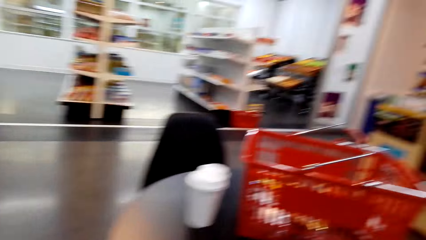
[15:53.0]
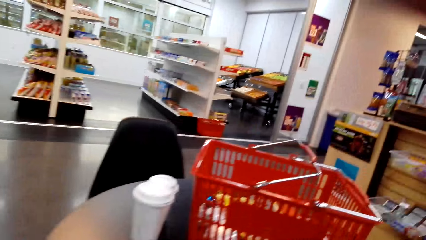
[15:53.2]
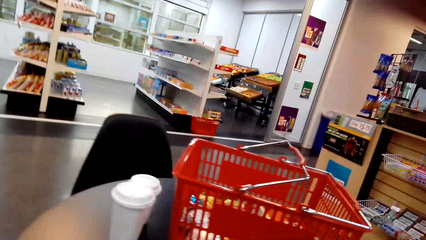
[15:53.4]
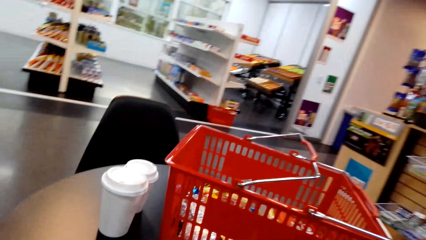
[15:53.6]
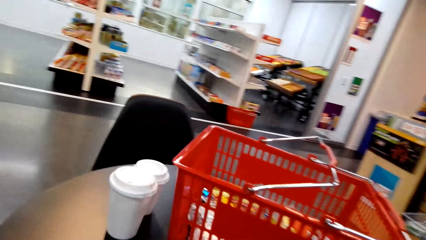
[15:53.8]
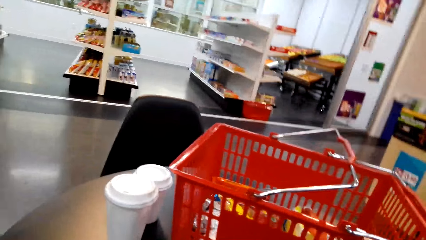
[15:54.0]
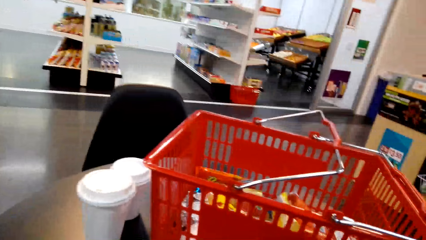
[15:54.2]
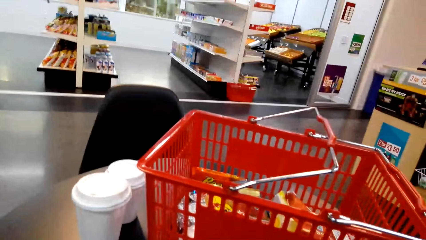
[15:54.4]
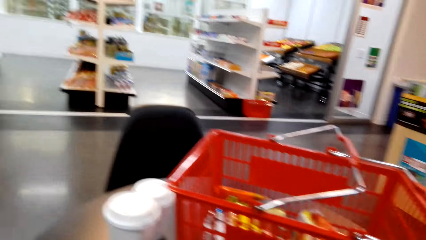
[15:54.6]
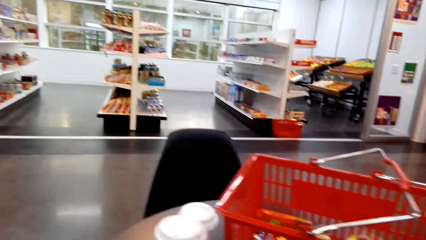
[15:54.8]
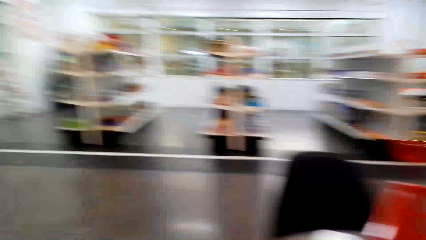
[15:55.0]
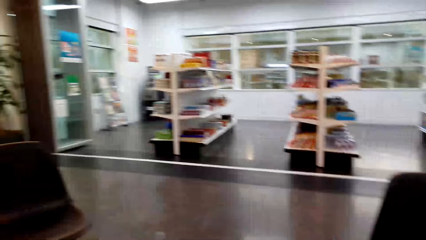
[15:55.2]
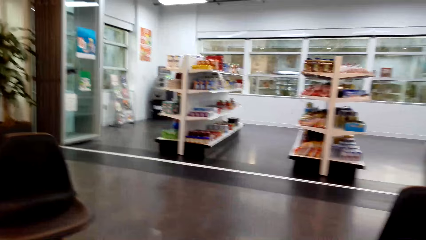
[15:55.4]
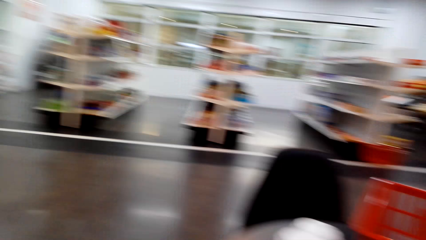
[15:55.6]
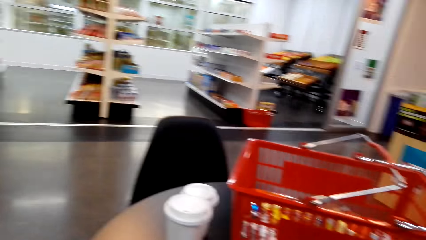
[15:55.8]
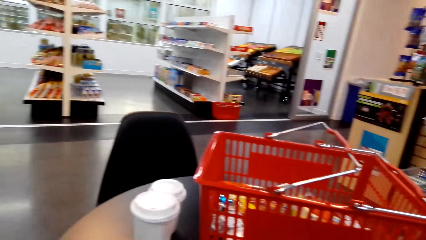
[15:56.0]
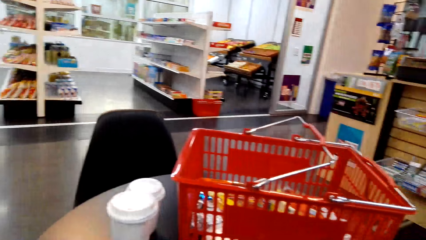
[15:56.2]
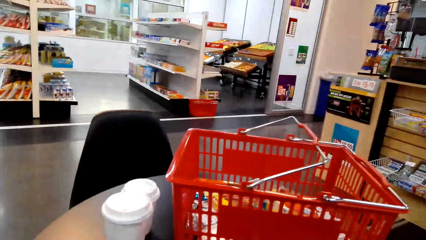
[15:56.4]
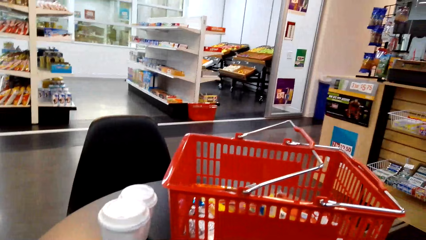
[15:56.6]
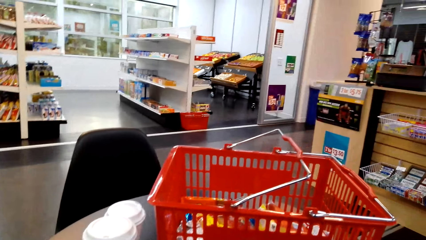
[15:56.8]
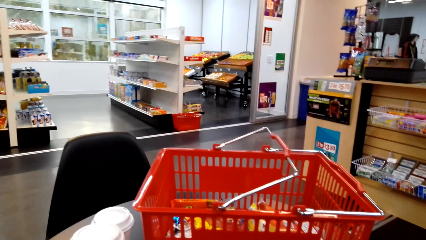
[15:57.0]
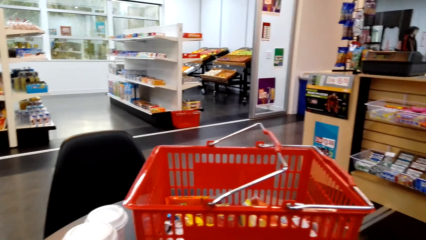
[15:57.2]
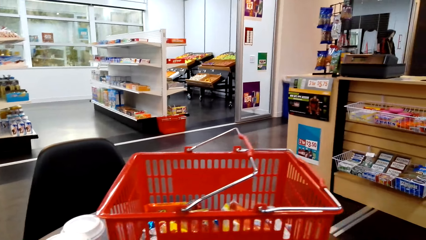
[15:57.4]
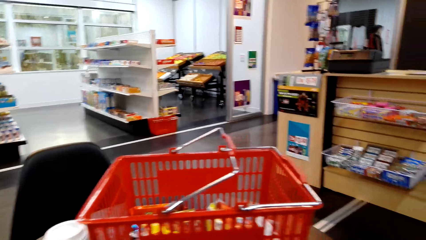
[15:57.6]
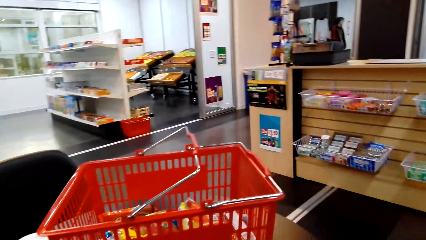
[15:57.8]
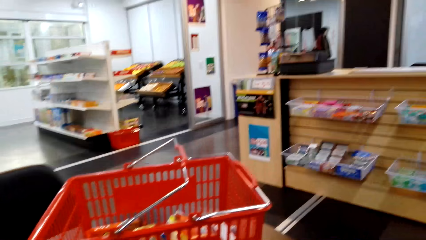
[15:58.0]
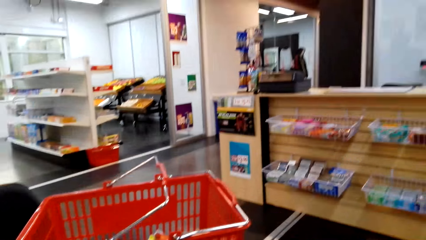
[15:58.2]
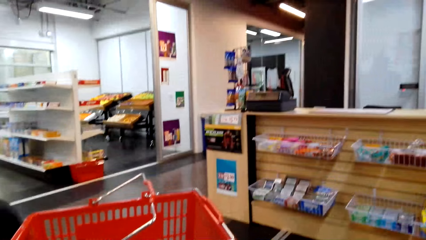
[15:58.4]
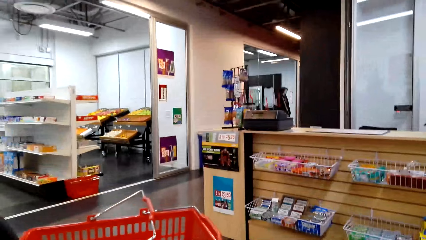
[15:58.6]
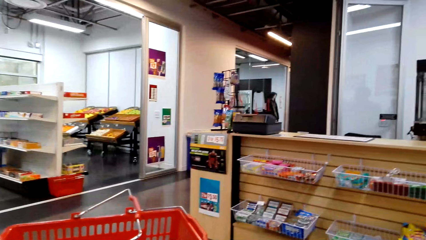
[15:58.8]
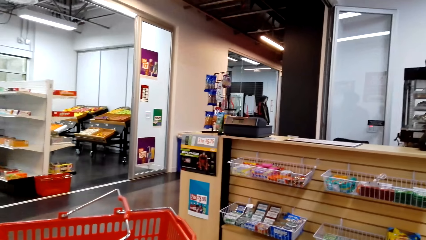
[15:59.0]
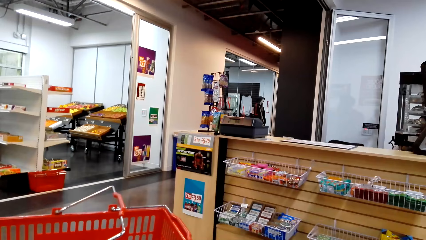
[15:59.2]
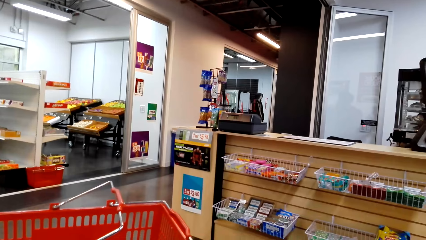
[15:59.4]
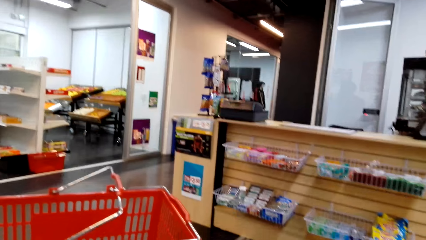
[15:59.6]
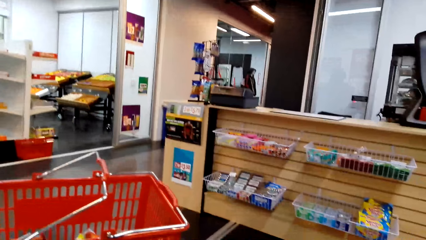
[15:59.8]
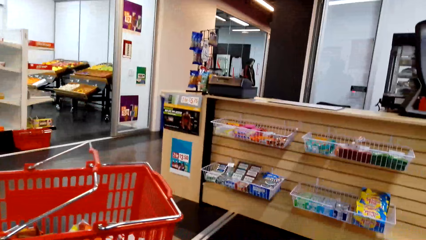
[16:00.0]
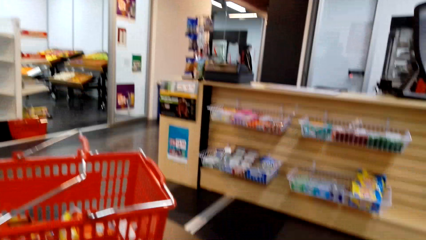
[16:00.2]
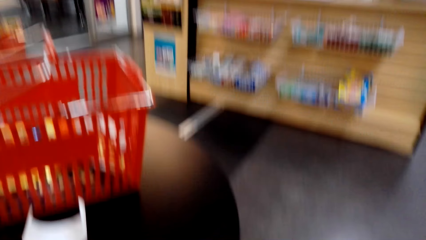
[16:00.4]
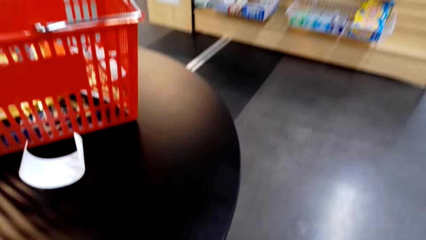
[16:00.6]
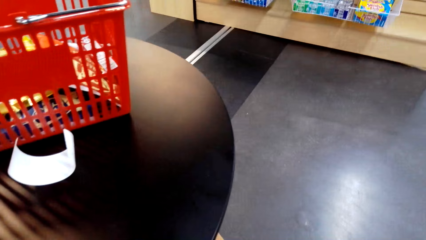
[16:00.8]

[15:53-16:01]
The camera wearer looks around.

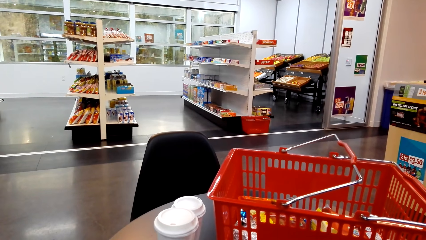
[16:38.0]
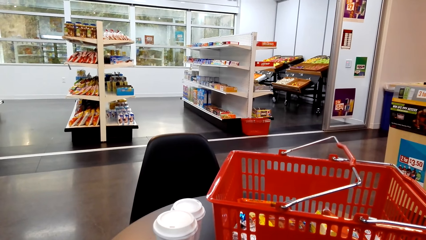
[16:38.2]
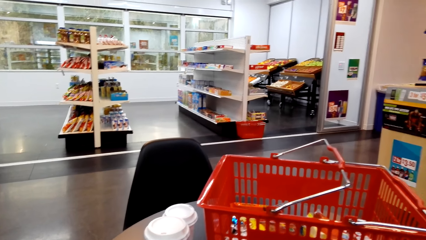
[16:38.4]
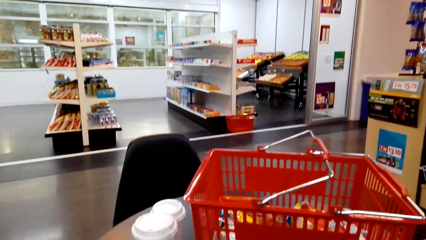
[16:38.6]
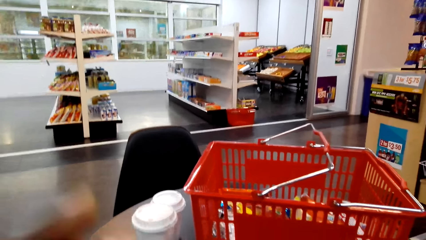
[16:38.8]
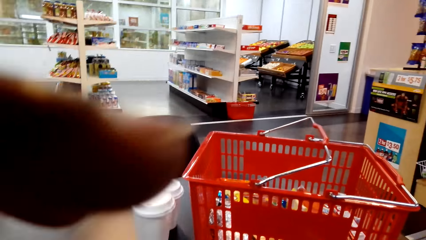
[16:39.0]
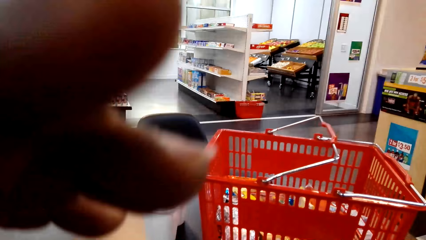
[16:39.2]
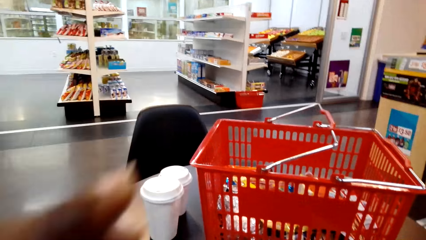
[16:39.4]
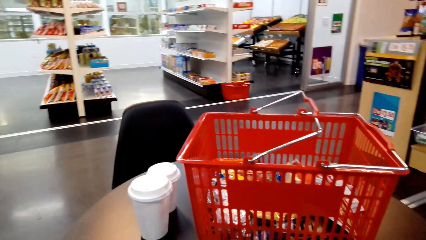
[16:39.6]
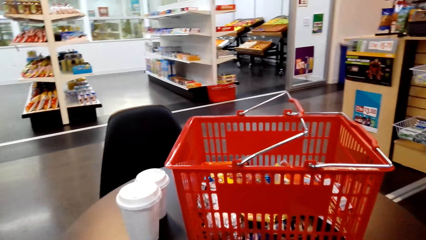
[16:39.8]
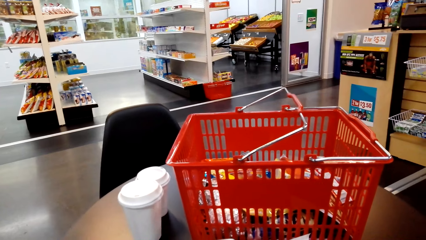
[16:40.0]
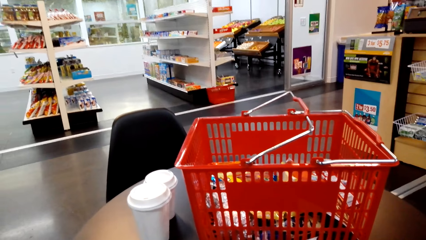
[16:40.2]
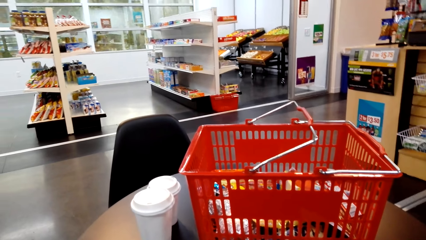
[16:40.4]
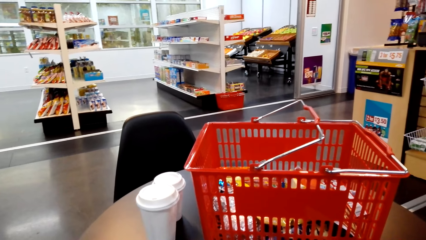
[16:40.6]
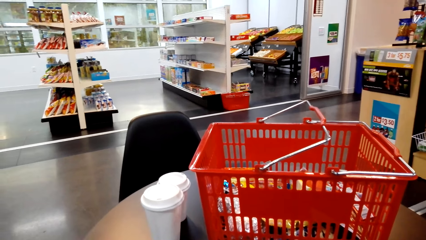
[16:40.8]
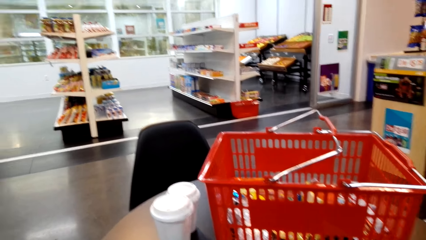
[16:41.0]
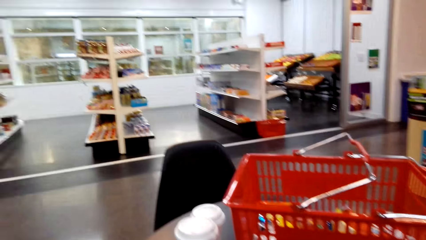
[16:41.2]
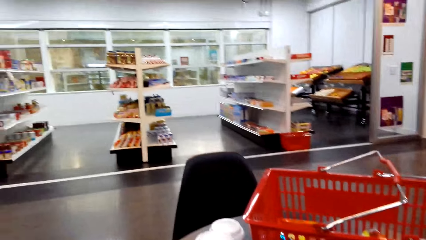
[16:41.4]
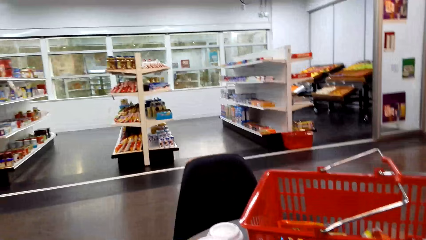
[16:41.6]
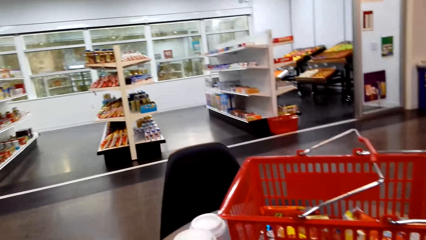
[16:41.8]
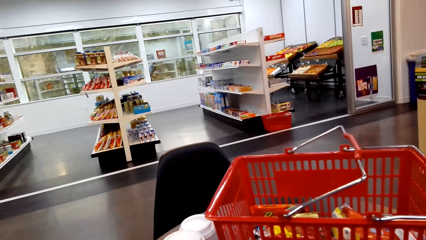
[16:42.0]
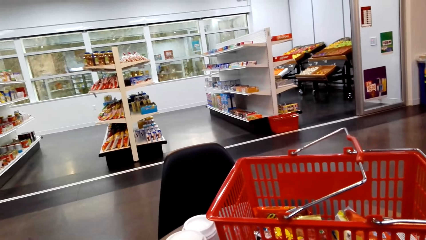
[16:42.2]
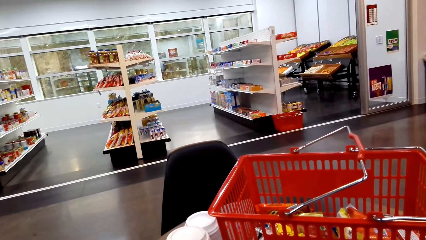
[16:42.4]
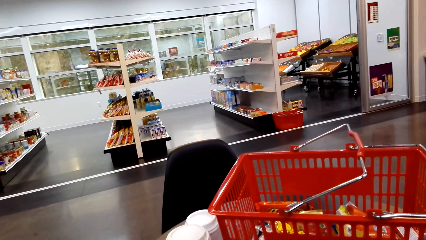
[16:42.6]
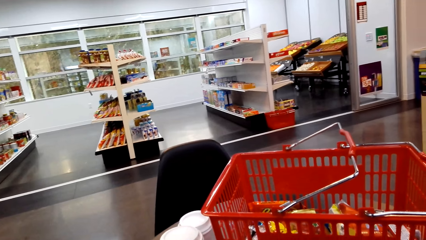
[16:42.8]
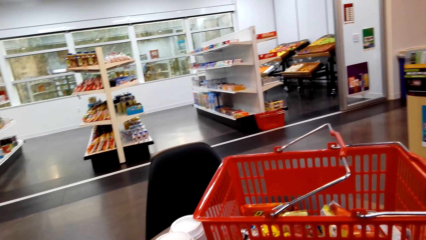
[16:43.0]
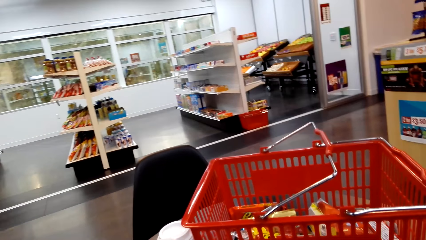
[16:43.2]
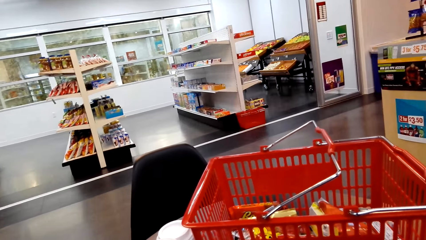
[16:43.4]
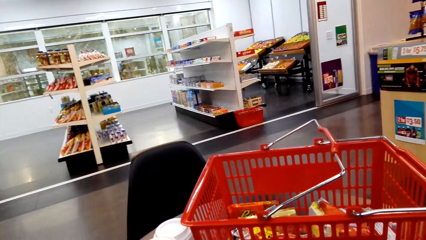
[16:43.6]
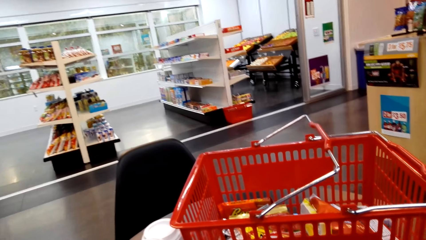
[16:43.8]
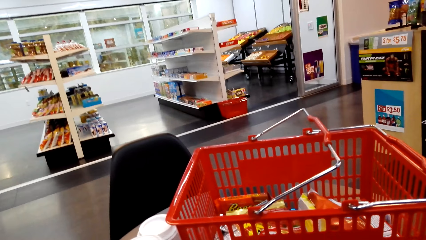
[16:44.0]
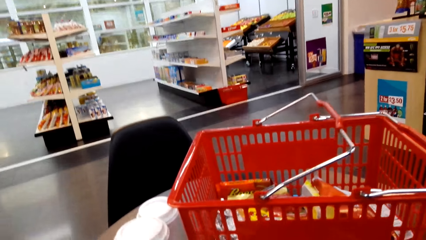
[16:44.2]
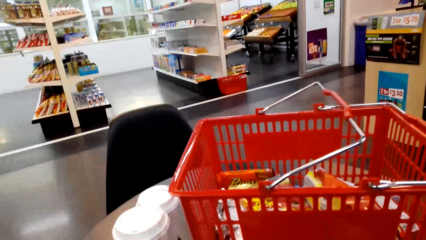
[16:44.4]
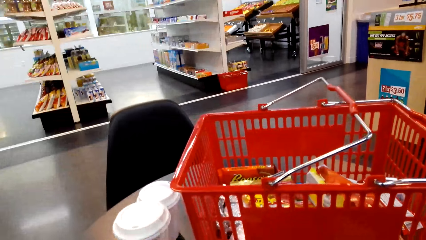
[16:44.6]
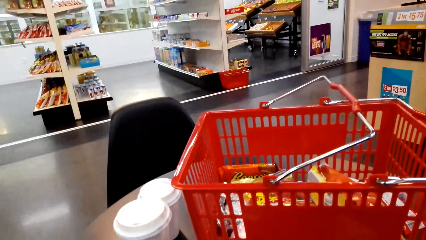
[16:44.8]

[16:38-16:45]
The camera wearer moves the left hand.
